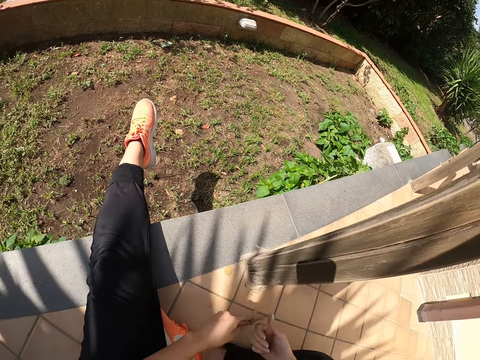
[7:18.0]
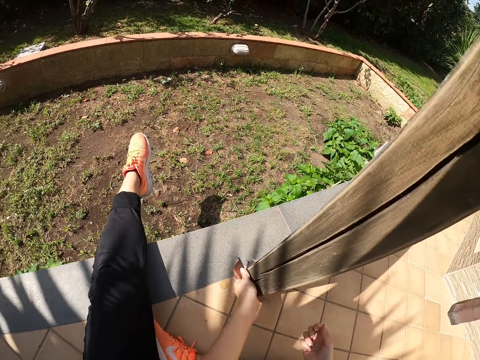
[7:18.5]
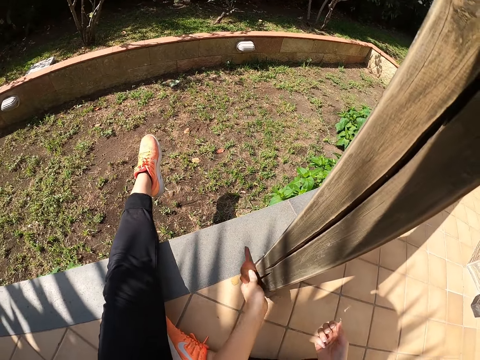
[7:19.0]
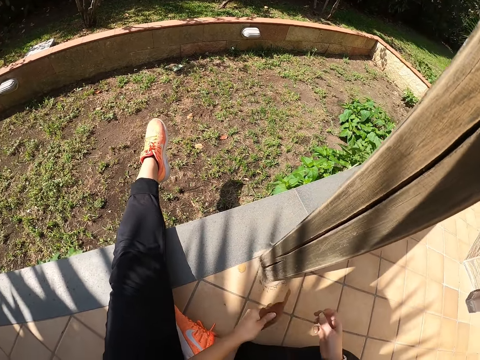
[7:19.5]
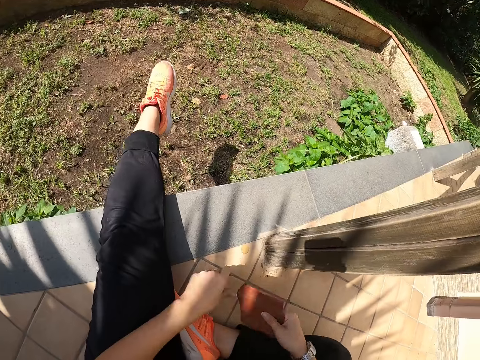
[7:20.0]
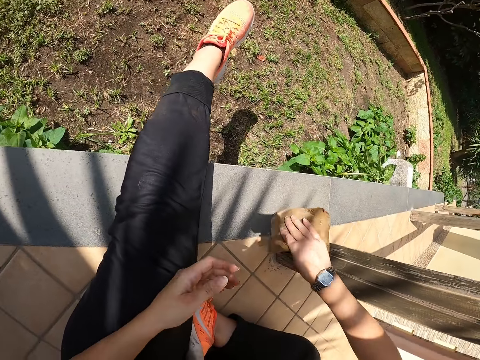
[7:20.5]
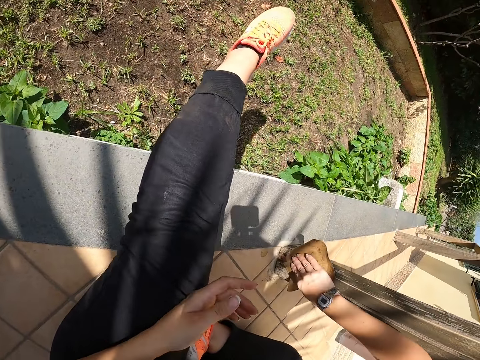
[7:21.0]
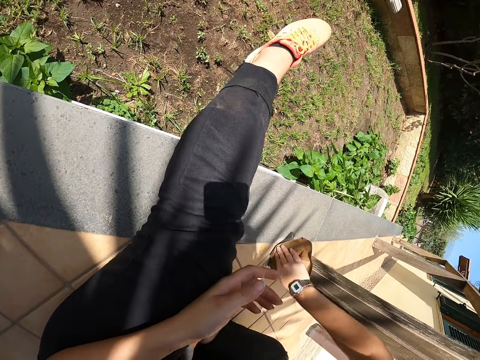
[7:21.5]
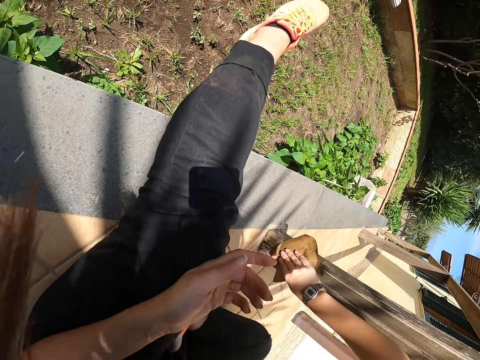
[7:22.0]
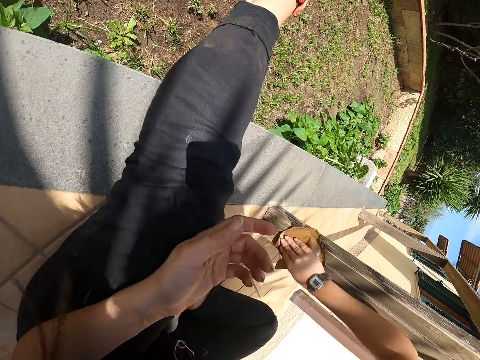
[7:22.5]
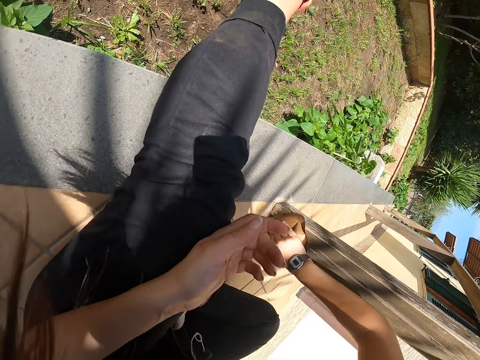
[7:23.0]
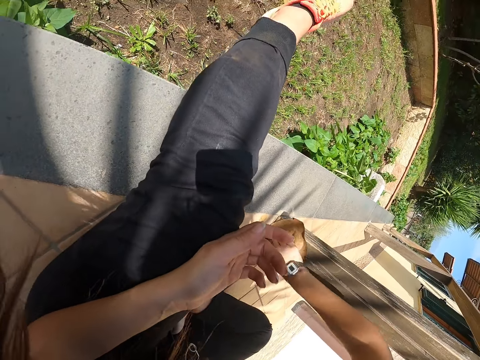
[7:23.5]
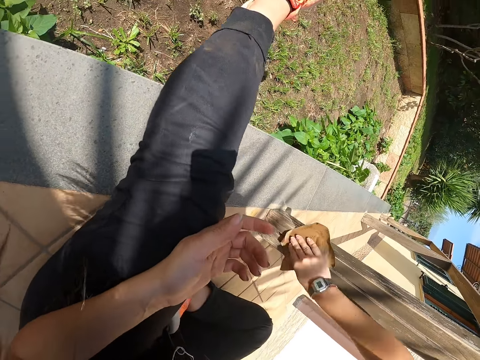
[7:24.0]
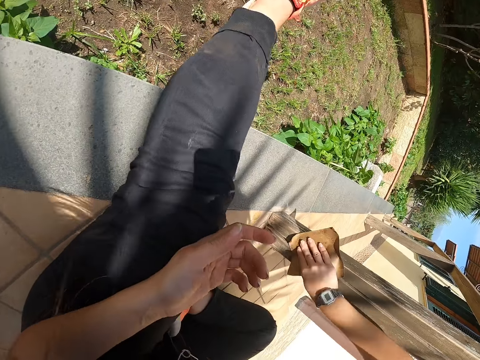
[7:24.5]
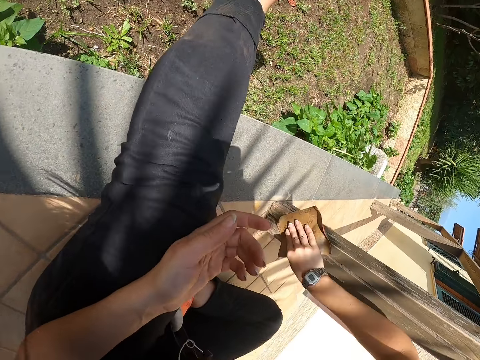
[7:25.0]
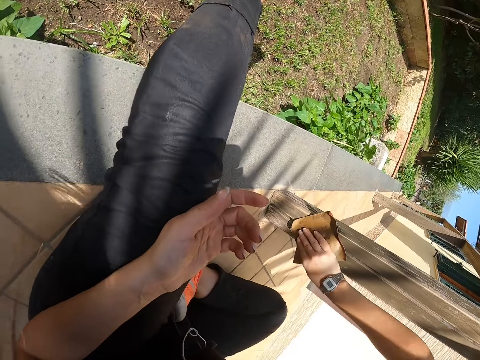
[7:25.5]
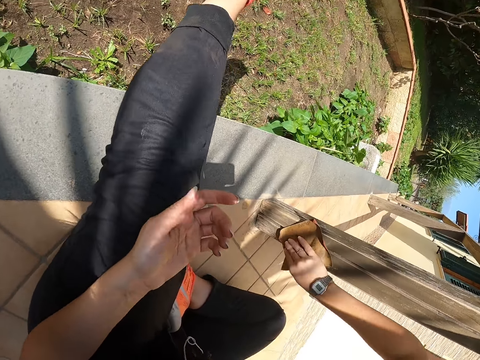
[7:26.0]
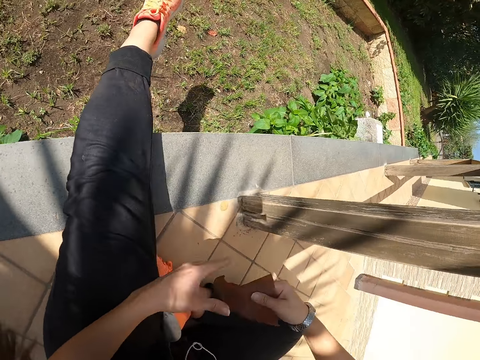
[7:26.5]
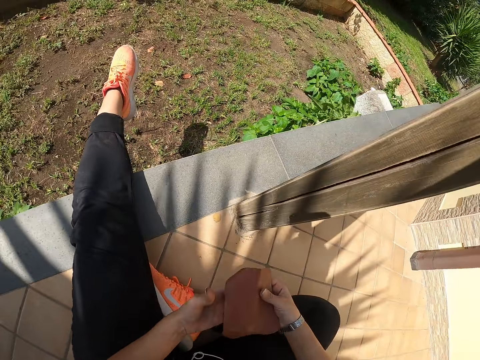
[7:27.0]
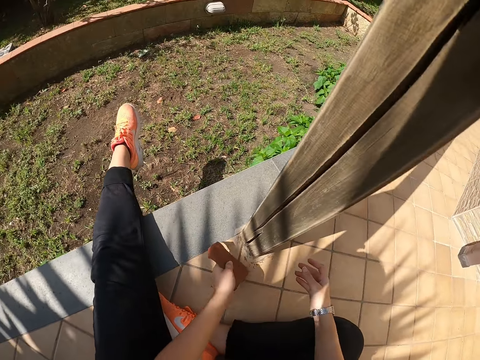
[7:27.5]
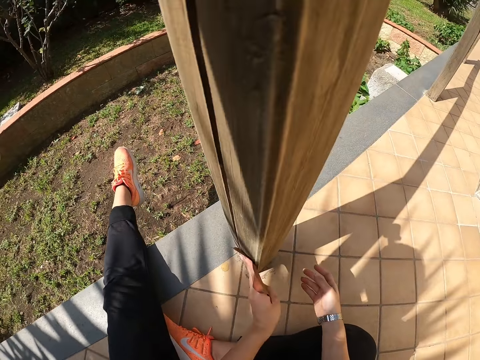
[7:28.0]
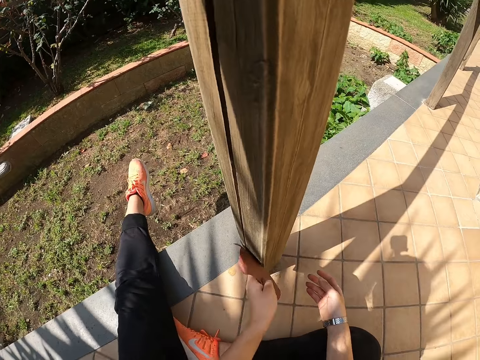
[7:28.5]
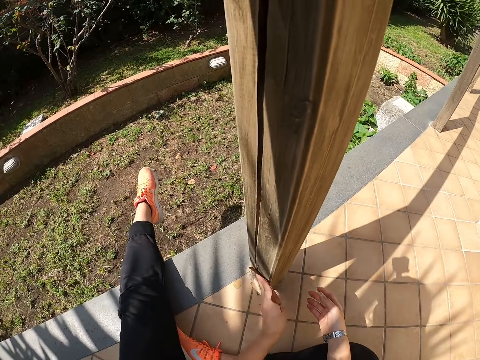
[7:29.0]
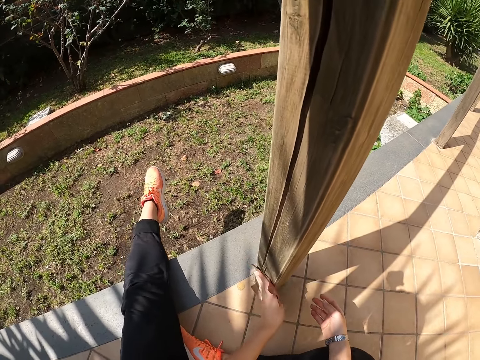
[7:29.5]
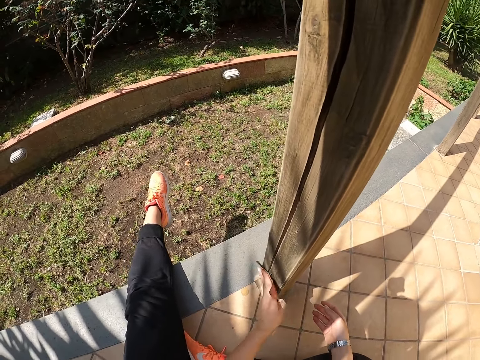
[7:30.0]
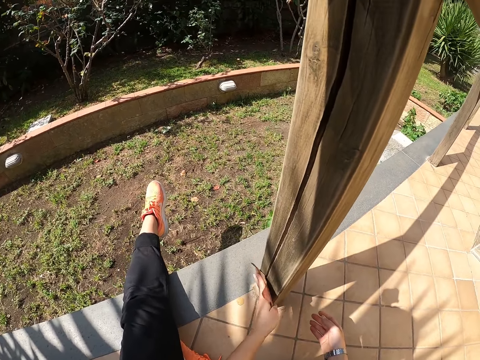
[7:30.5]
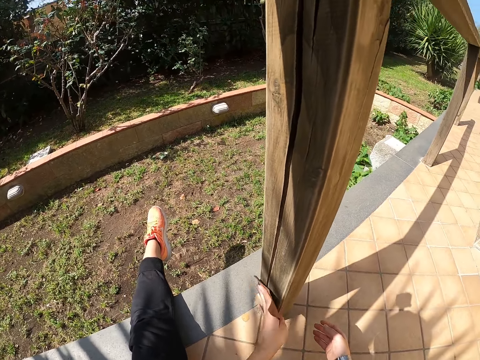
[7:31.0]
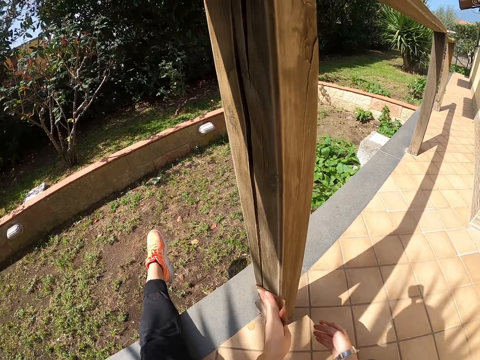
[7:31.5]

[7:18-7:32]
The camera wearer smoothens the wooden railing with a sandpaper in her left hand. She switches the sandpaper from her left hand to her right hand. She smoothens the wooden railing with the sandpaper in her right hand. She switches the sandpaper from her right hand to her left hand. She smoothens the wooden railing with the sandpaper in her left hand.

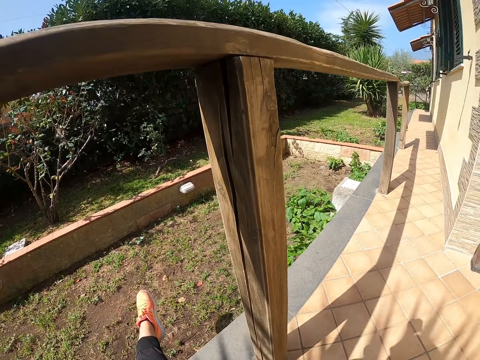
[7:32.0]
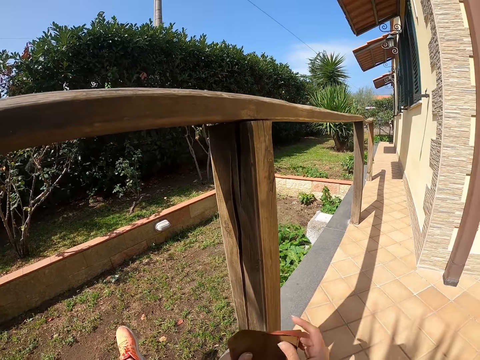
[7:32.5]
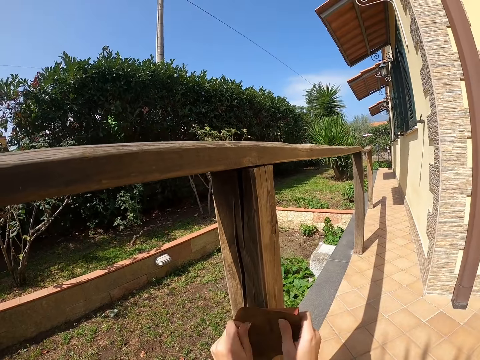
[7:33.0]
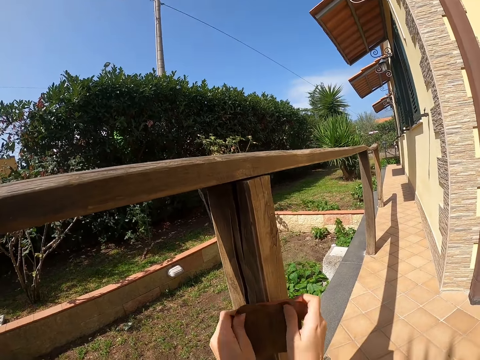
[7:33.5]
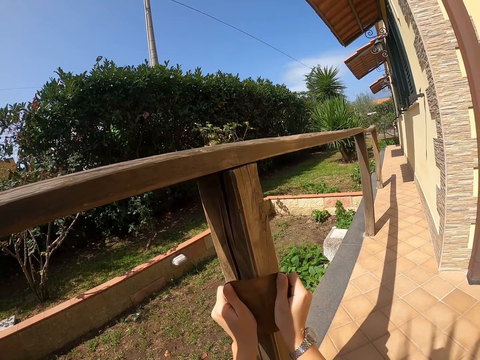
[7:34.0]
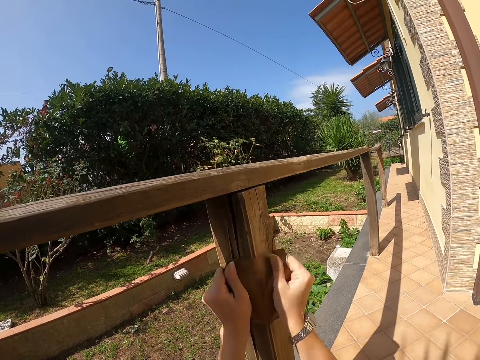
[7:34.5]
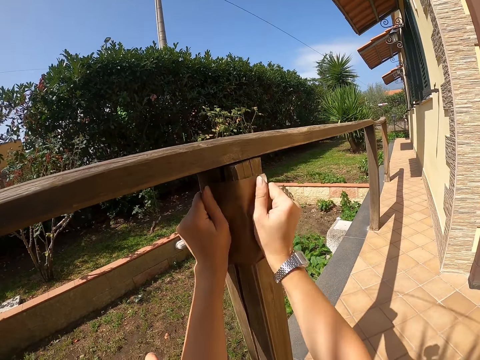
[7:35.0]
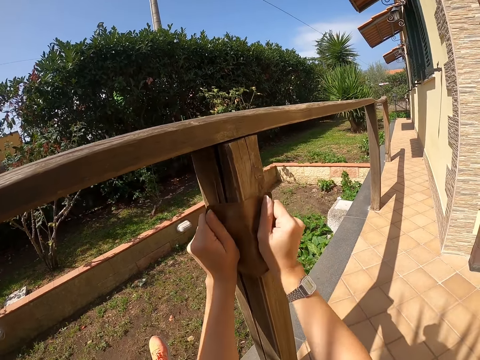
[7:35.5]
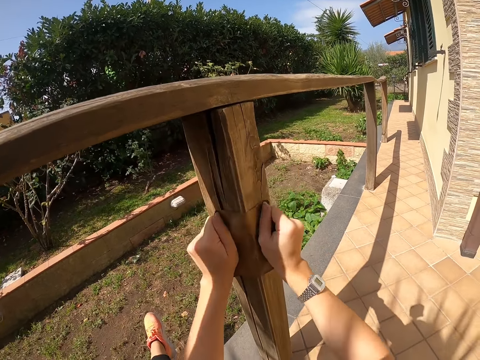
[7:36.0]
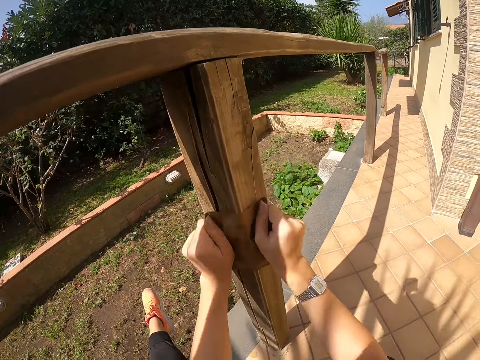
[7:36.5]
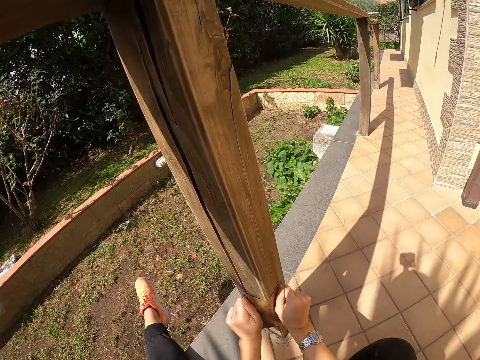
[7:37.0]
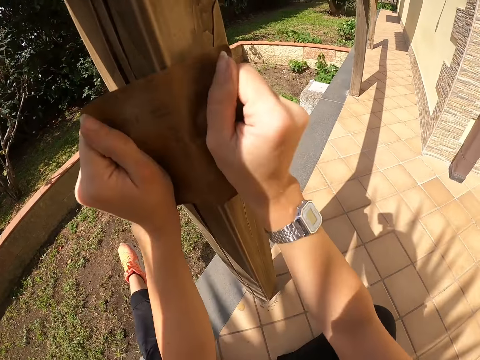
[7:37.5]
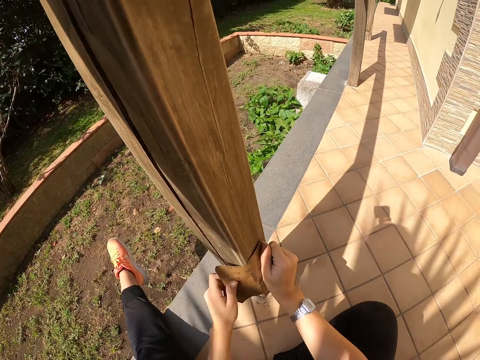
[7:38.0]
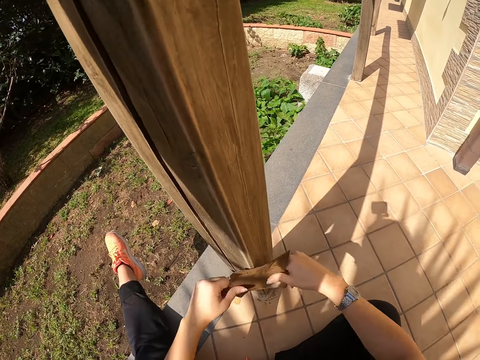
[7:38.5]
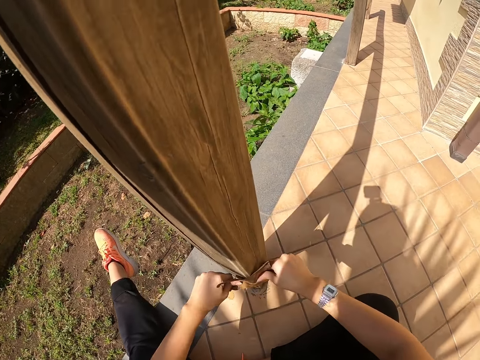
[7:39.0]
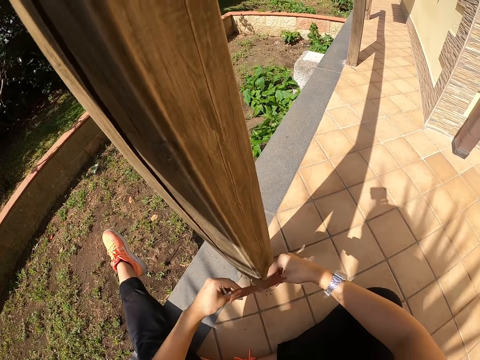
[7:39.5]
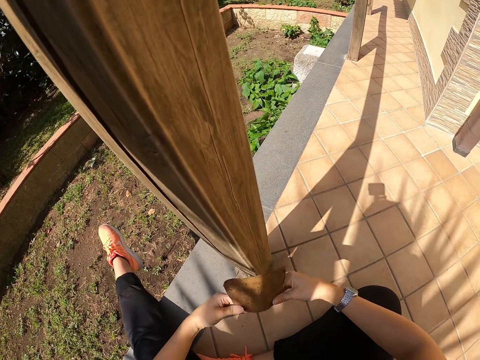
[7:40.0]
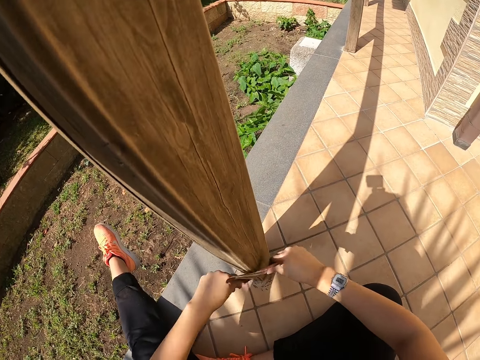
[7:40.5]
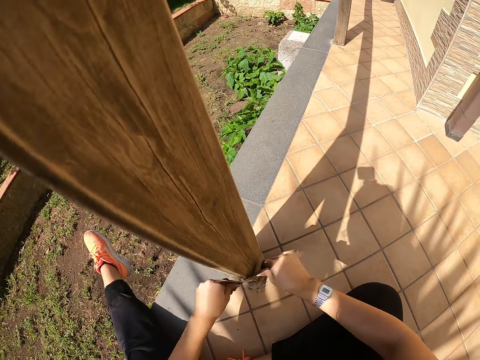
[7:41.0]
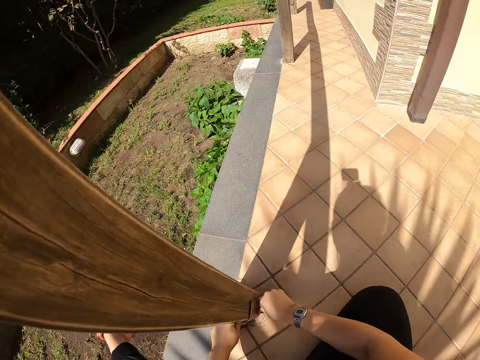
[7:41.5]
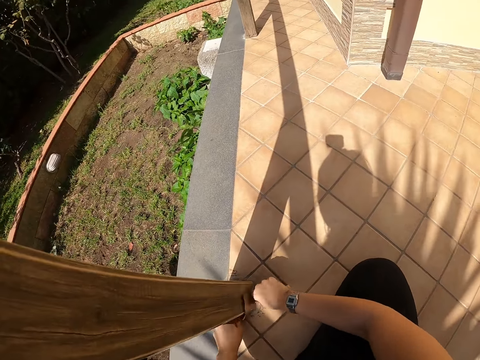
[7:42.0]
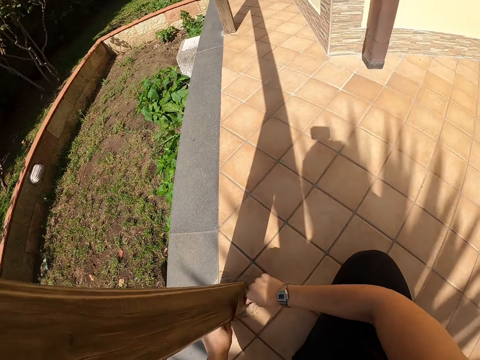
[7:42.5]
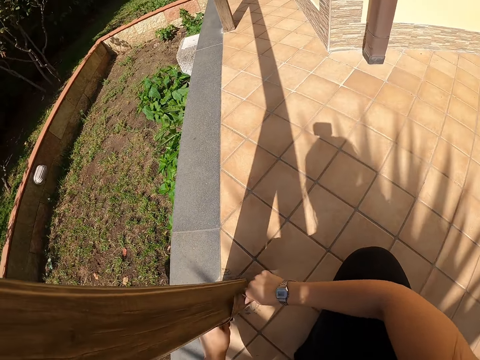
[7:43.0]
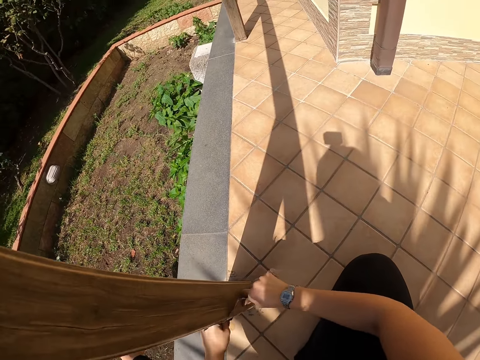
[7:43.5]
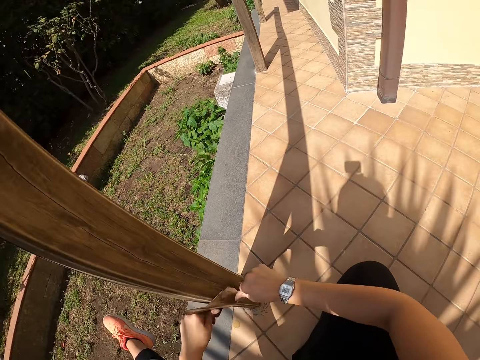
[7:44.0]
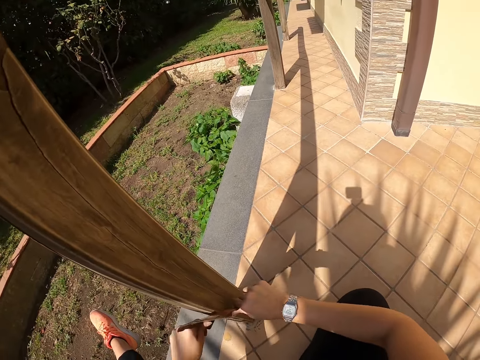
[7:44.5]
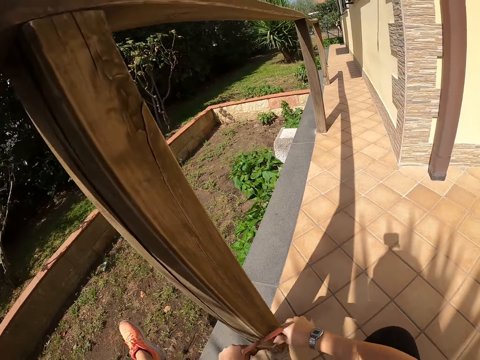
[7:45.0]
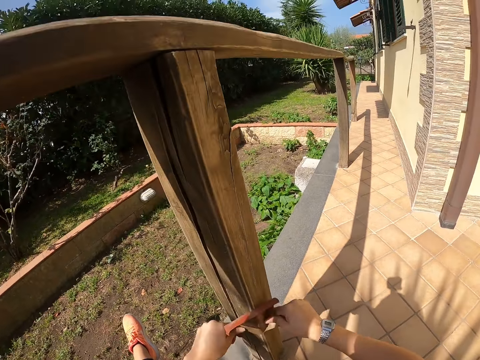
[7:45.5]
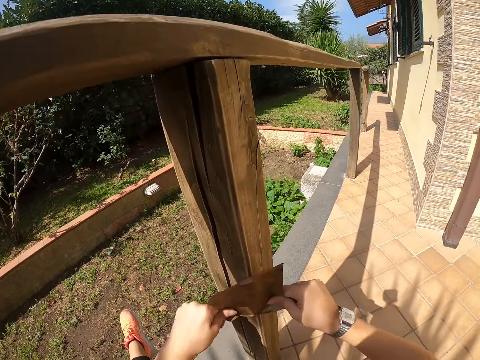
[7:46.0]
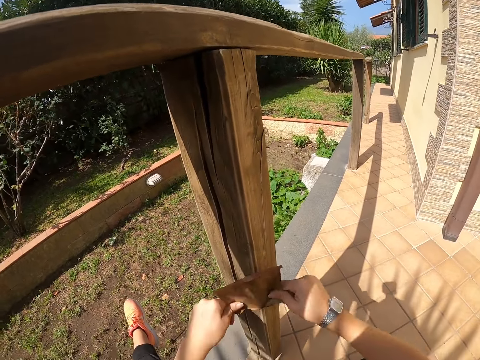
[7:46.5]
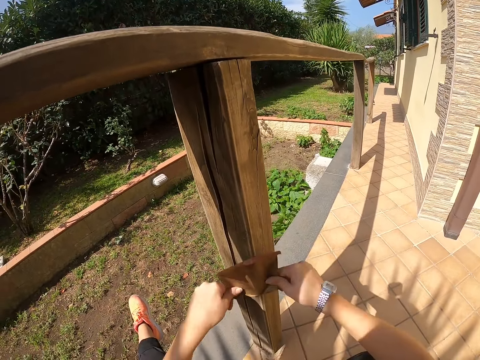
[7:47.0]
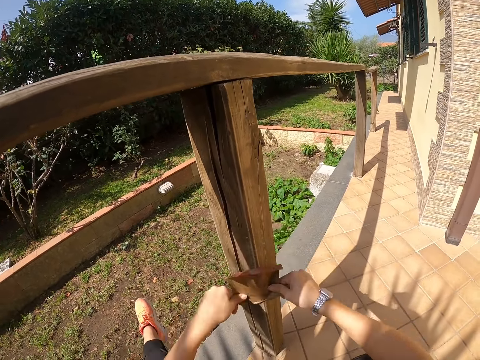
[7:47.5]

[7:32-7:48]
The camera wearer smoothens the wooden railings with the sandpaper in both hands.
